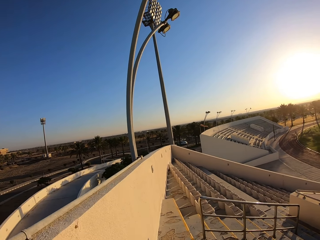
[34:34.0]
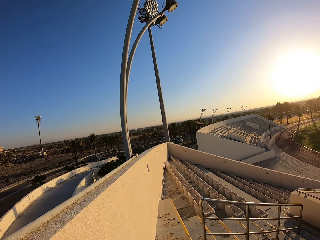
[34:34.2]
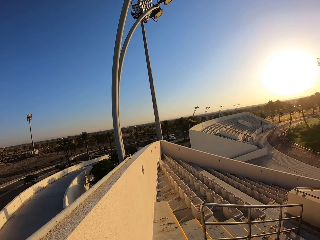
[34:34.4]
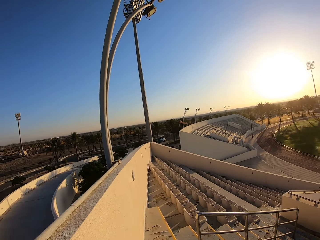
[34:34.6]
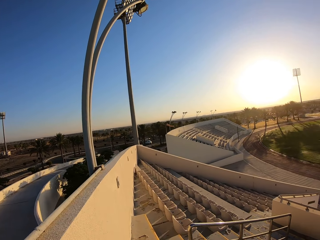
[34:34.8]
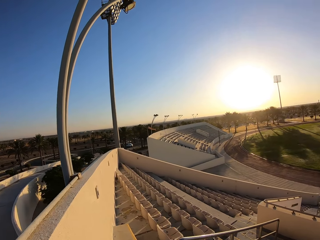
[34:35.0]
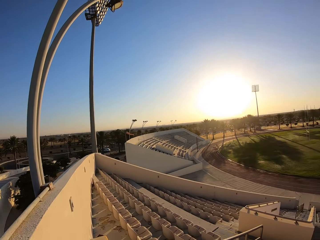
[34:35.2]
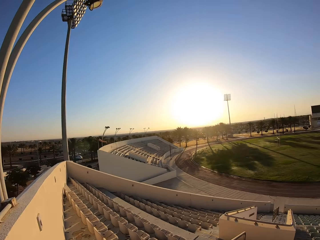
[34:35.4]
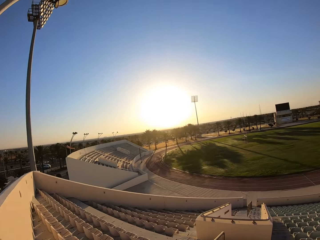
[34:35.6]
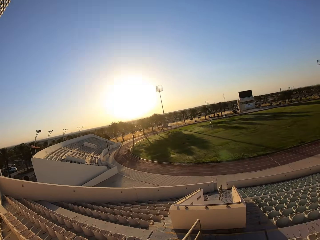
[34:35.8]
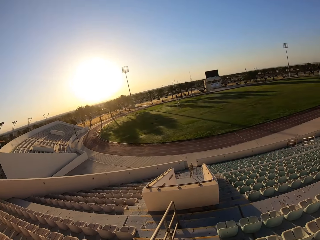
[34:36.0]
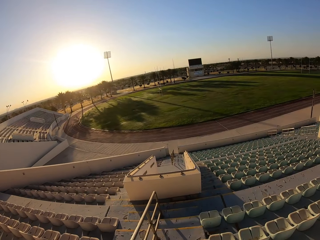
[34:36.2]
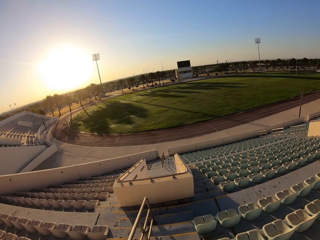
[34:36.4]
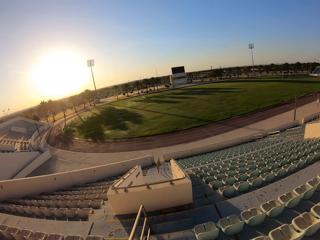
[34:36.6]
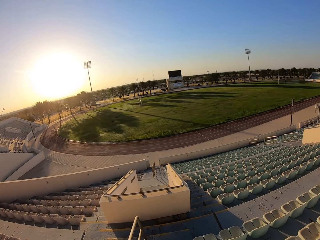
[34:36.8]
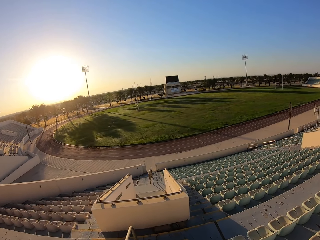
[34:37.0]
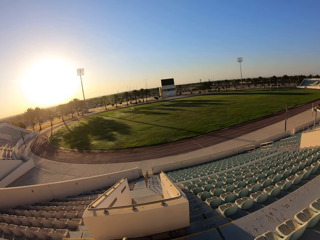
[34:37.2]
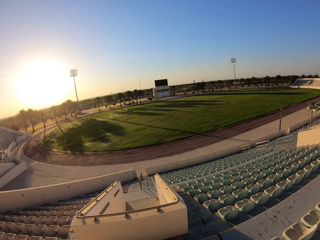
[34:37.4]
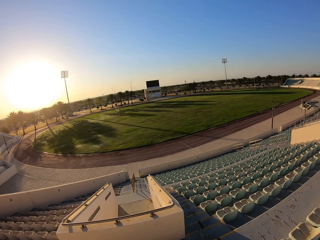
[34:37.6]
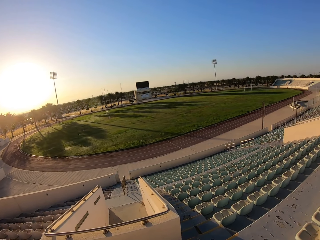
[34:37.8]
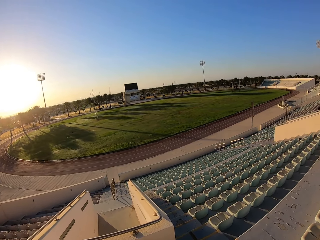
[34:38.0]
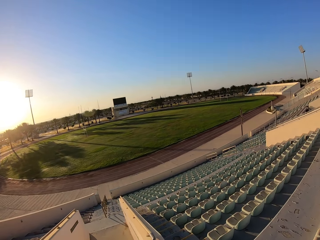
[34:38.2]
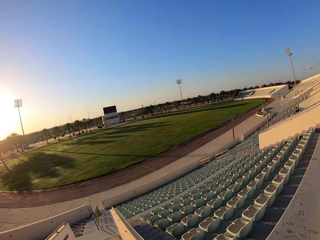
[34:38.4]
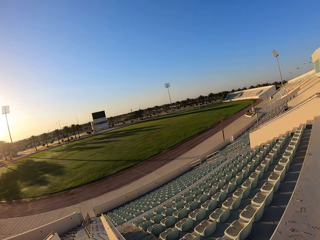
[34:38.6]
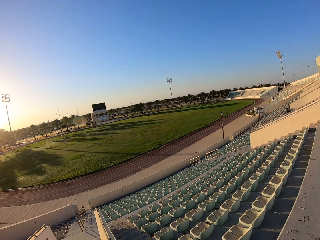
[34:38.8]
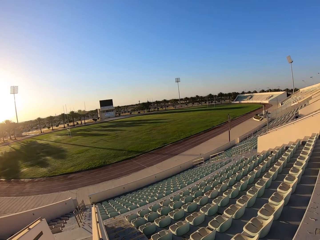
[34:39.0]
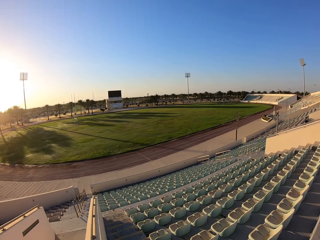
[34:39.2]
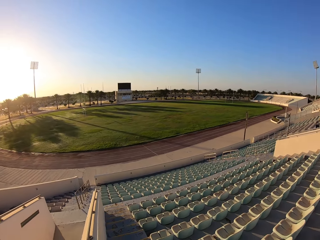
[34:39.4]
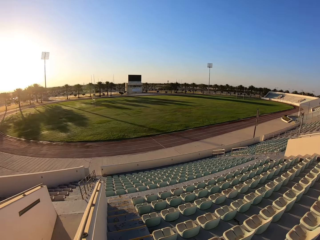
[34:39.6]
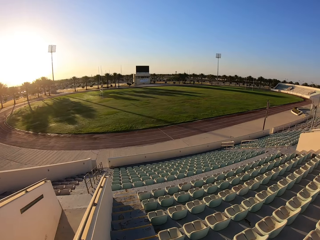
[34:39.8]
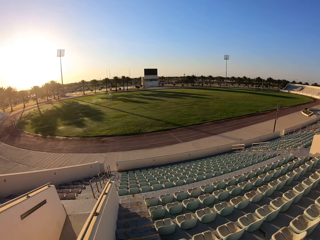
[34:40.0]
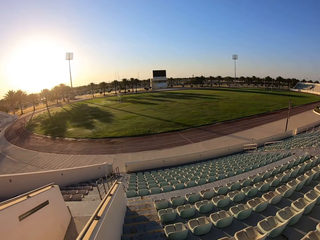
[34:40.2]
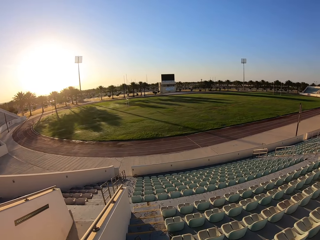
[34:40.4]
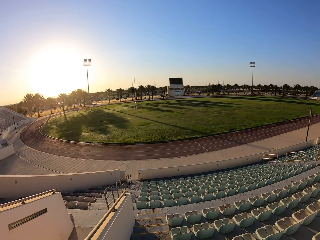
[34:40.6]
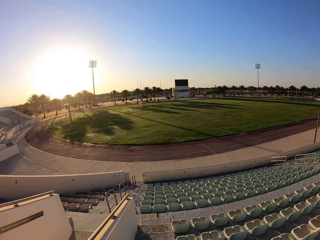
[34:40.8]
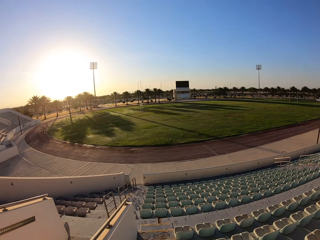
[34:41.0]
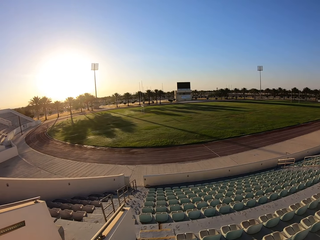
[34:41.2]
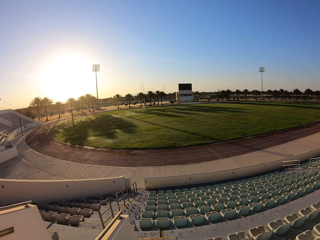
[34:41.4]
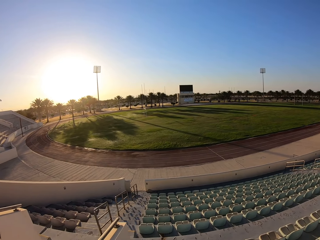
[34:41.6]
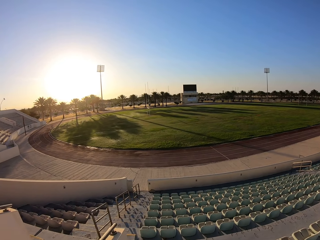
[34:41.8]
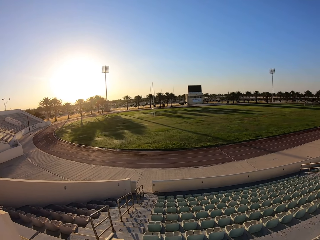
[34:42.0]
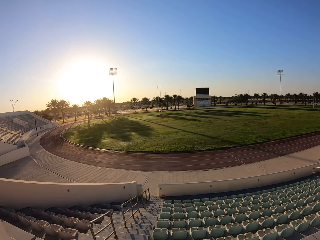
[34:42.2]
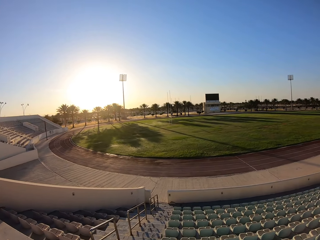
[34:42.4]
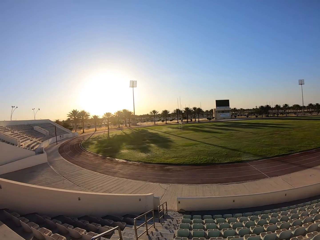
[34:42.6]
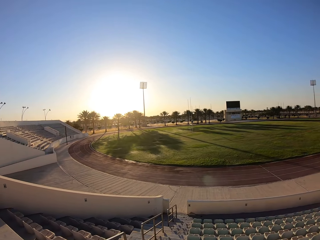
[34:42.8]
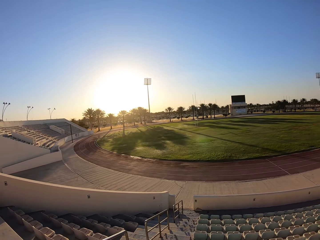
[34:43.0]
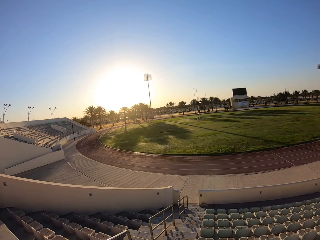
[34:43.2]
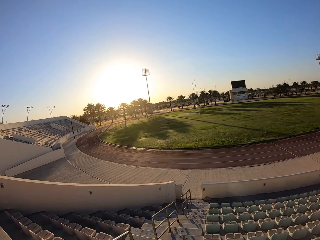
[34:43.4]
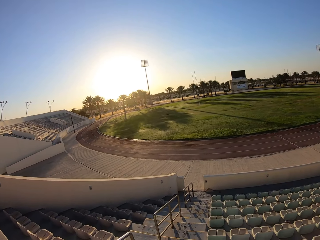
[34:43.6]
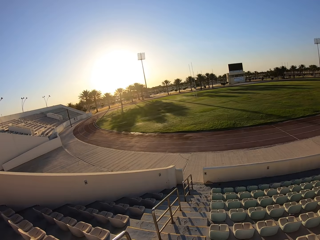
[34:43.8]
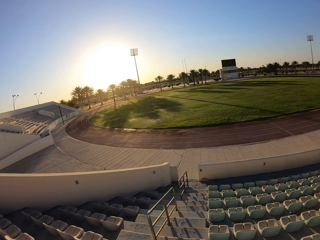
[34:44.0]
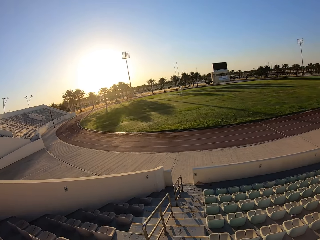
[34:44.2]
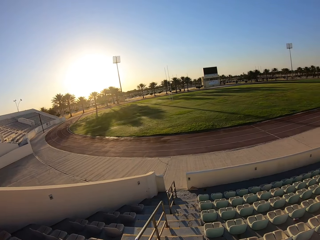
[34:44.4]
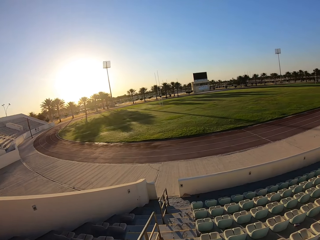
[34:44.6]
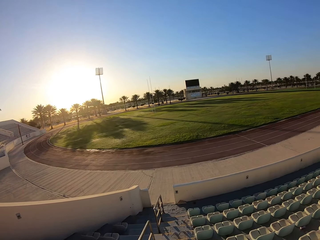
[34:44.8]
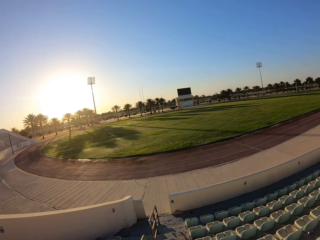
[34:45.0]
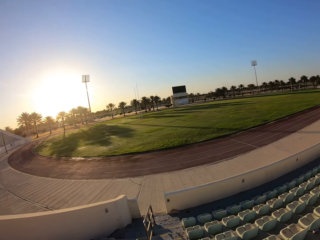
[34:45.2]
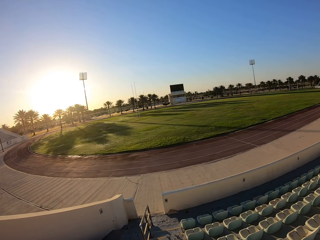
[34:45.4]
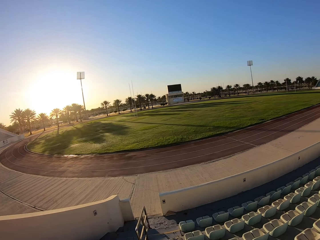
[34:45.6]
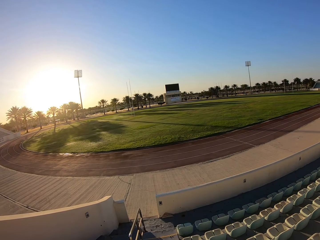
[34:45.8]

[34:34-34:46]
The camera wearer jogs down the stairs.

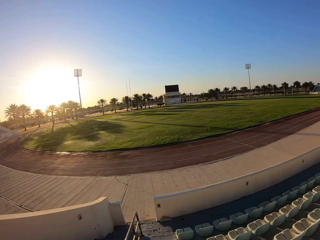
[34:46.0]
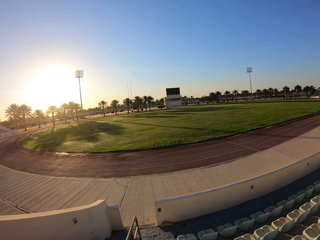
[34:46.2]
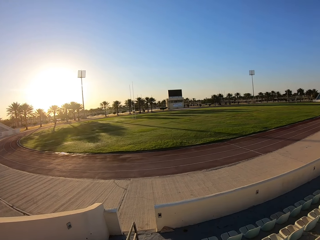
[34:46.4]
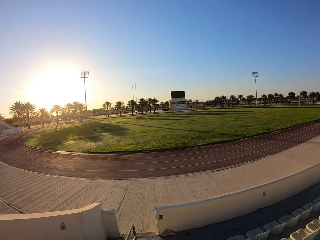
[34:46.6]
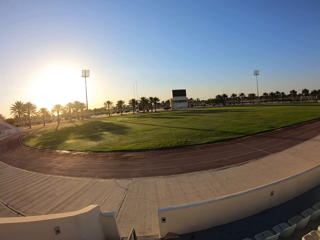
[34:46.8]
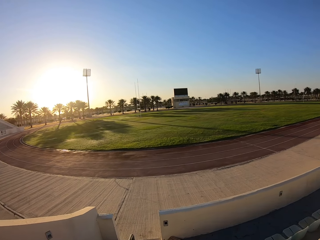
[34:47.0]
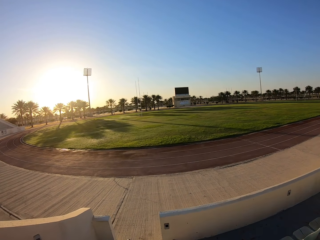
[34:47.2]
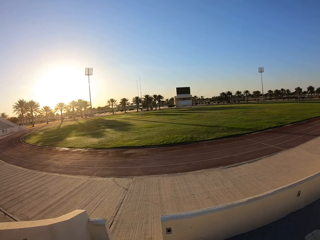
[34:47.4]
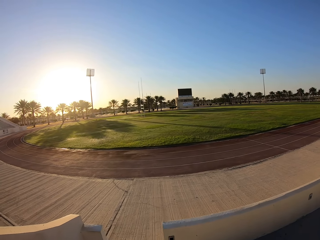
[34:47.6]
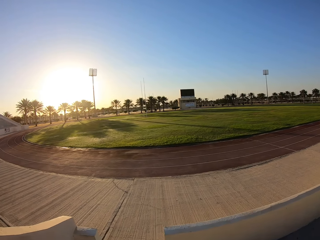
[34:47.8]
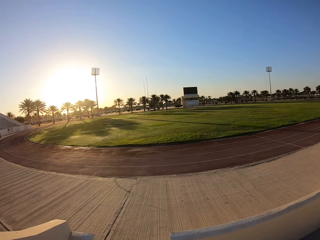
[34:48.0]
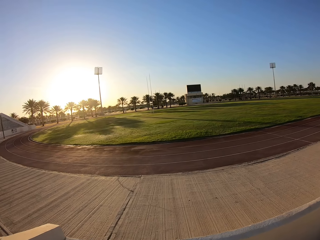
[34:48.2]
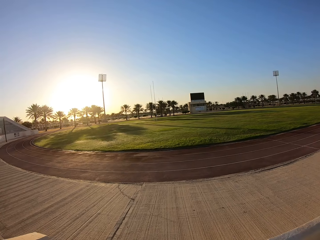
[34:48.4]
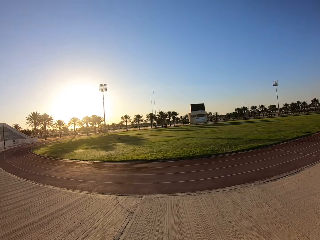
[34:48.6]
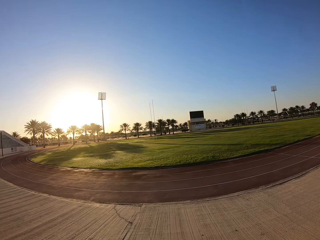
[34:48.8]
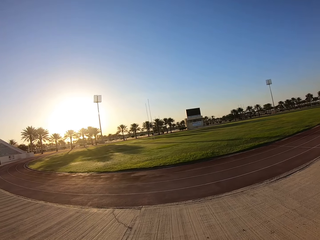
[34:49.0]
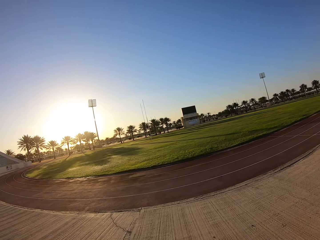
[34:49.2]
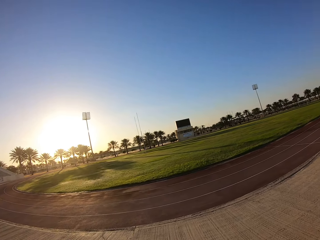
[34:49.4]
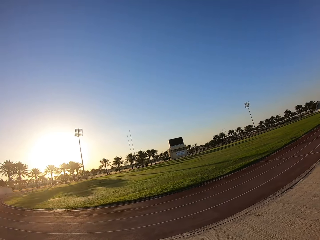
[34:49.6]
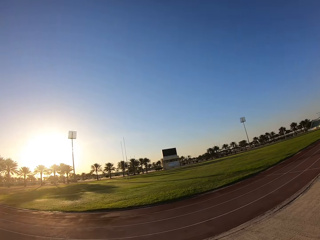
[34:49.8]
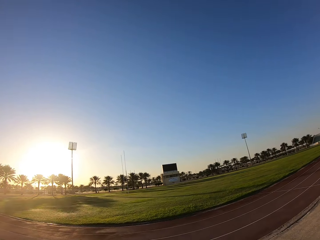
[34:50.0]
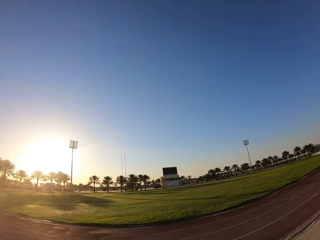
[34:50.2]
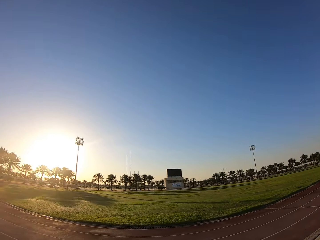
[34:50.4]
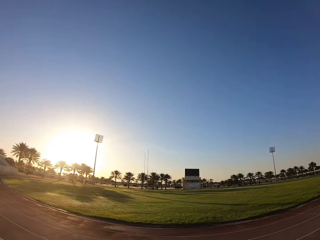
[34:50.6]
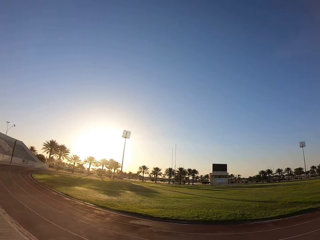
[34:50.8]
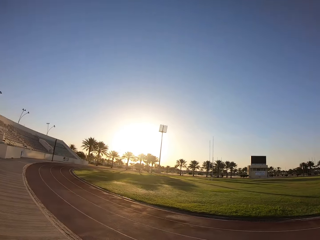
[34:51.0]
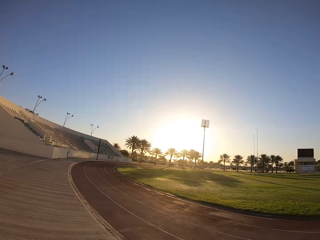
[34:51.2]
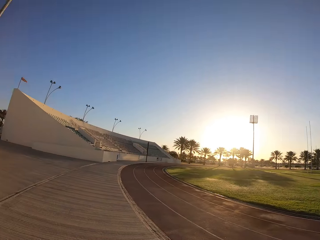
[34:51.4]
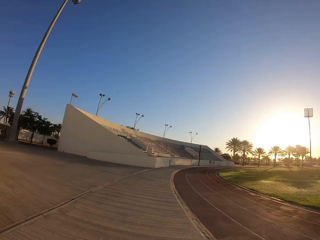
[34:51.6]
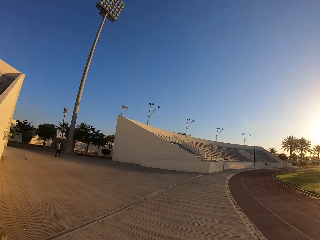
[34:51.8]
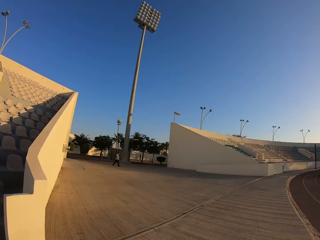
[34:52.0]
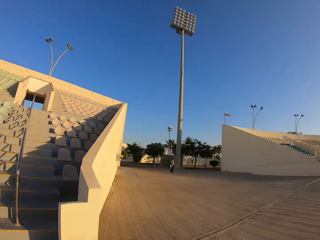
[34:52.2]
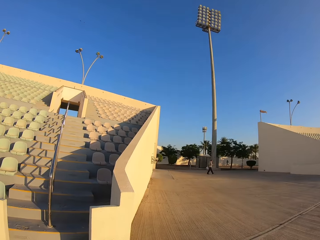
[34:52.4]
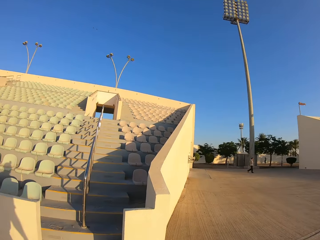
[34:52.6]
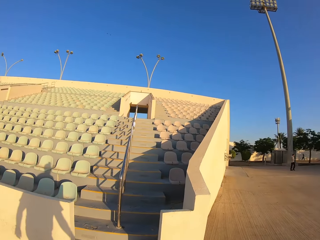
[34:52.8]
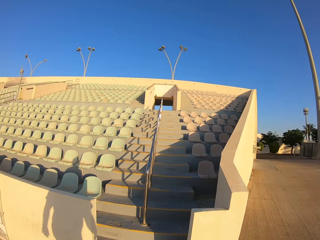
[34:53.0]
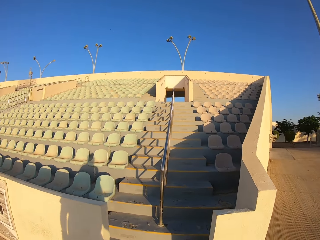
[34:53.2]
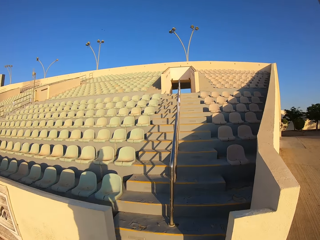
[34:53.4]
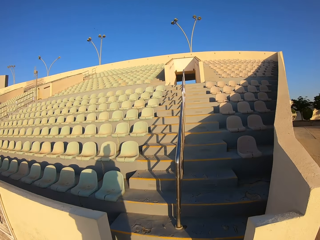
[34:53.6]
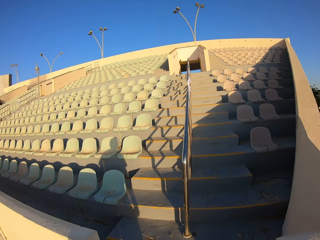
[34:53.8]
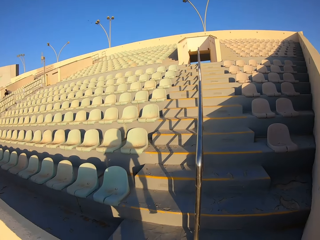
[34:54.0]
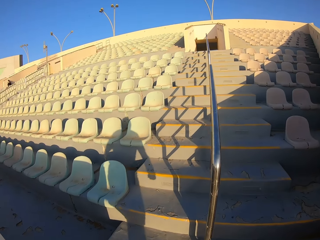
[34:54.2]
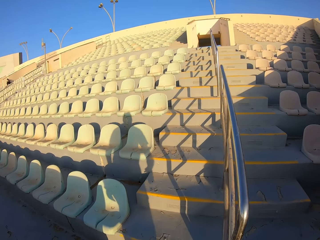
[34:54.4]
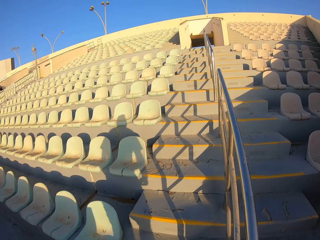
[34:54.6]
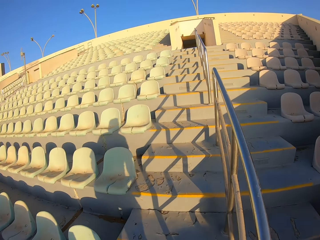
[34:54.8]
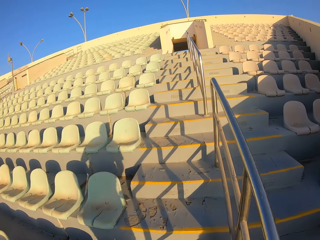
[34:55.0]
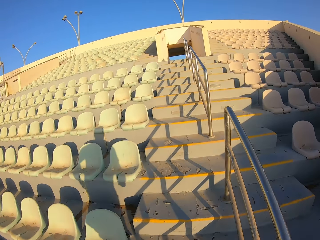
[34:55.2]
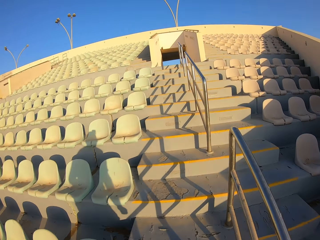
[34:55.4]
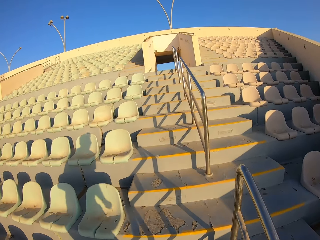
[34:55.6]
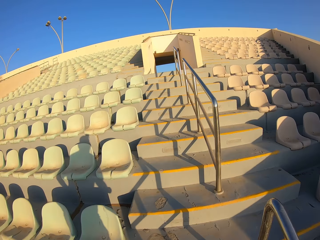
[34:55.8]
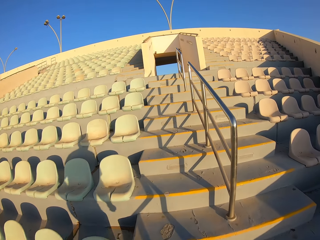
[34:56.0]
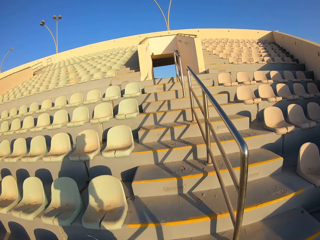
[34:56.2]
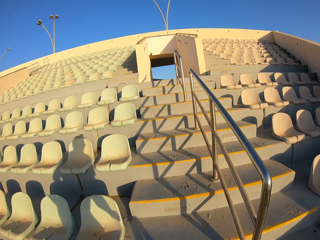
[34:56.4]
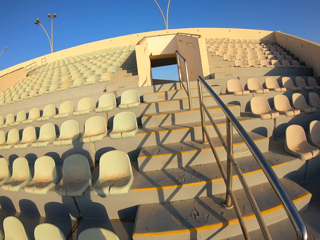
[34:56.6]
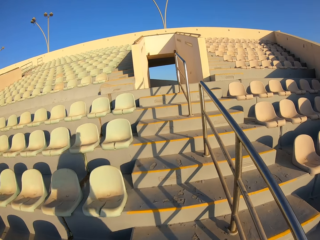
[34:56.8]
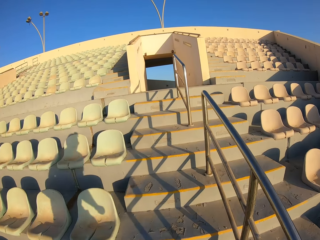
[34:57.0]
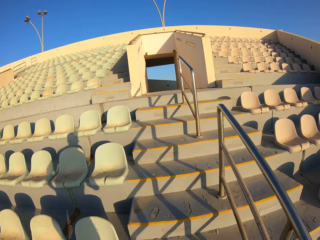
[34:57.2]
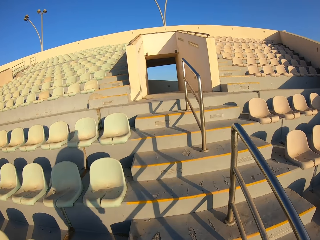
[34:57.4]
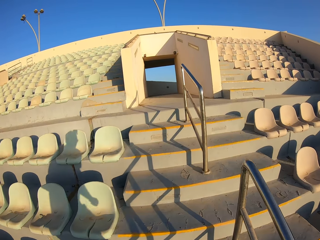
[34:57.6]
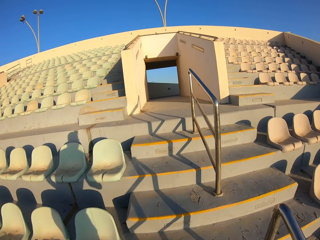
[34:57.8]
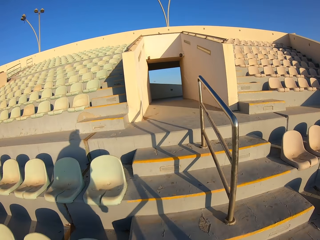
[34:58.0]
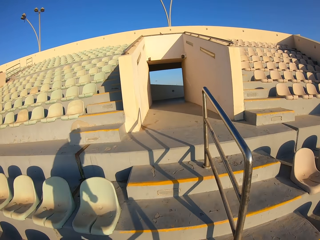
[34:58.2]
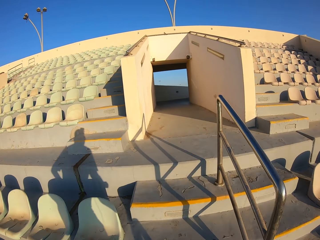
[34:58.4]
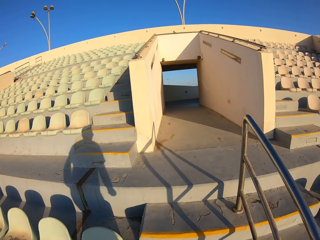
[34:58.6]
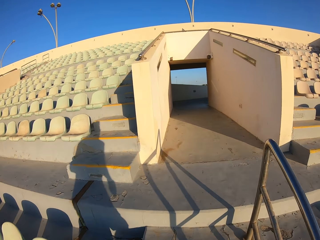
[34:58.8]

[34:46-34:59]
The camera wearer looks around the stadium. They climb up the staircase and jog up the stairs.
